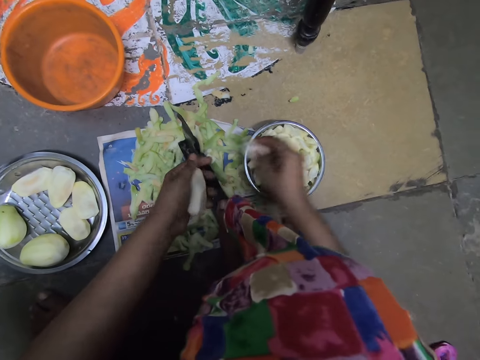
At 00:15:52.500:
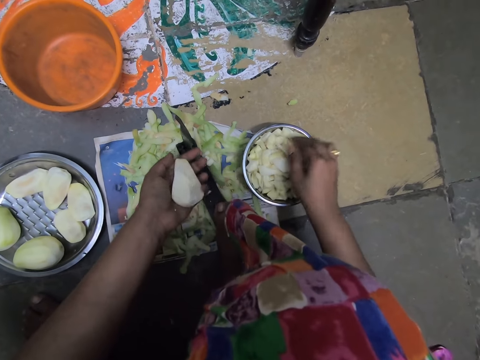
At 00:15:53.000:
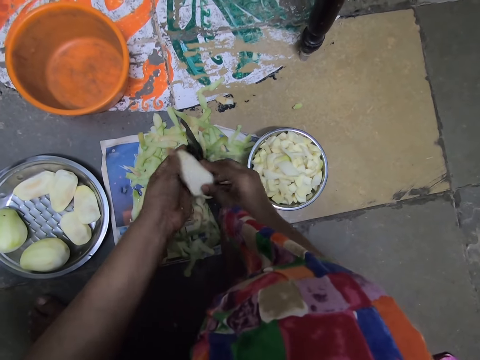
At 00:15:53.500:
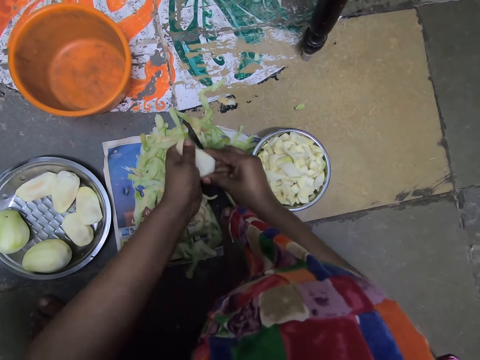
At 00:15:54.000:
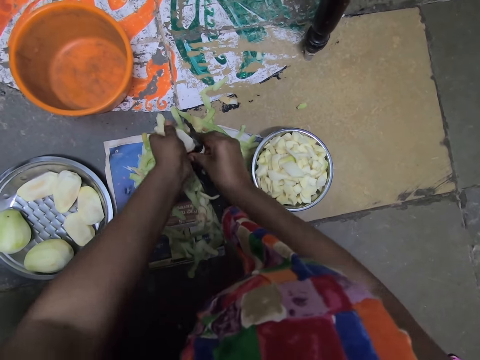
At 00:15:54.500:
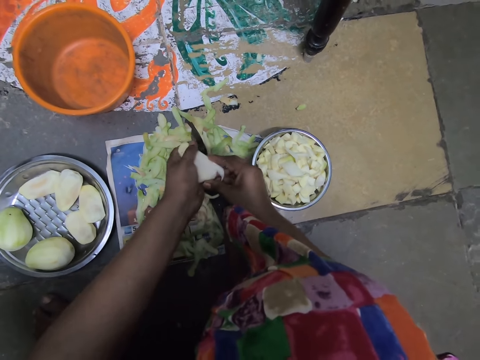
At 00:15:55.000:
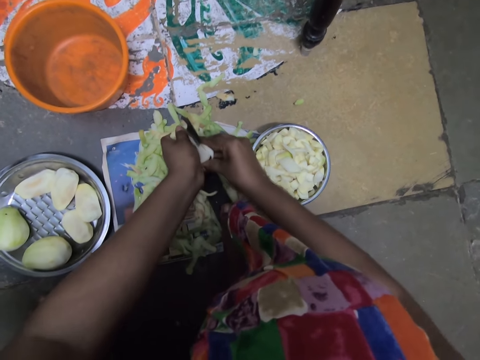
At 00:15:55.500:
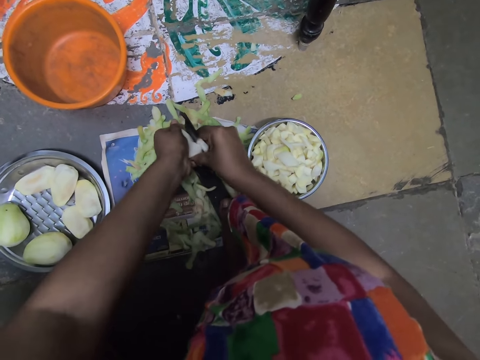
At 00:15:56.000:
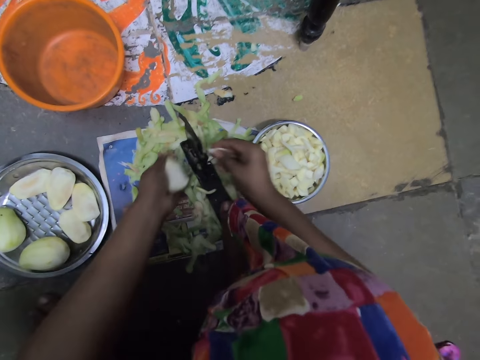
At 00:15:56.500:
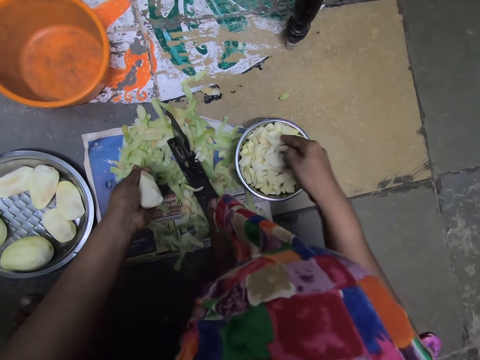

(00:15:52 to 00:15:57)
The camera wearer drops the potato chunks in her right hand in the bowl on the ground. She holds the potato in her left hand with both hands. She cuts the potato in her hands into chunks with the boti knife on the ground. She drops a potato chunk in her right hand in the bowl on the ground.

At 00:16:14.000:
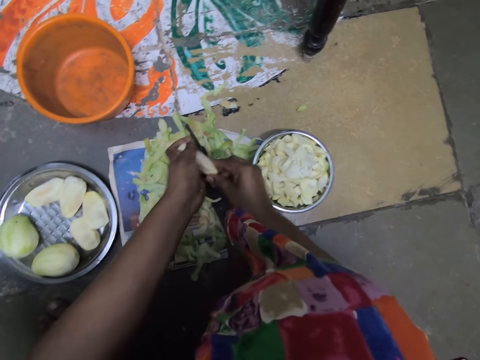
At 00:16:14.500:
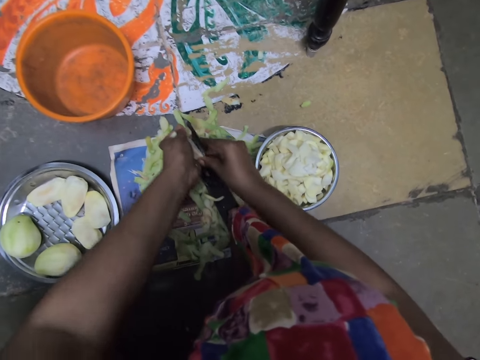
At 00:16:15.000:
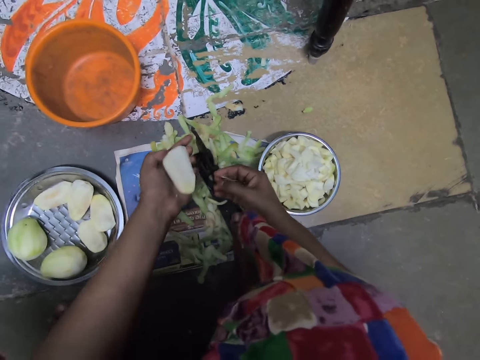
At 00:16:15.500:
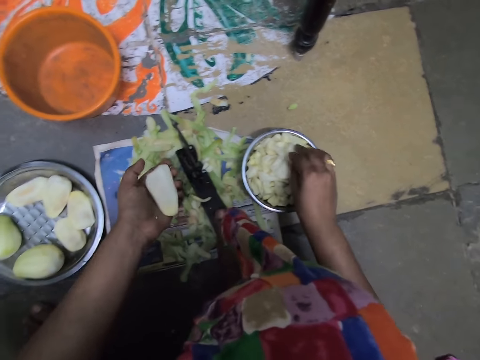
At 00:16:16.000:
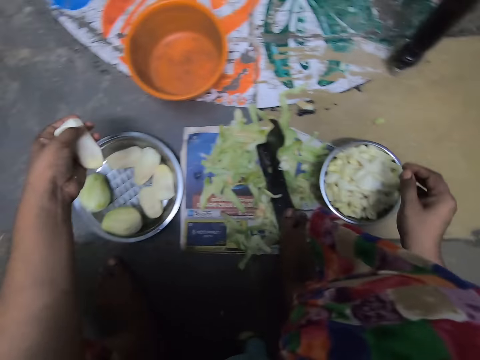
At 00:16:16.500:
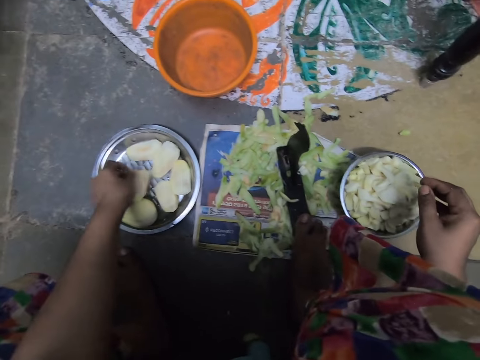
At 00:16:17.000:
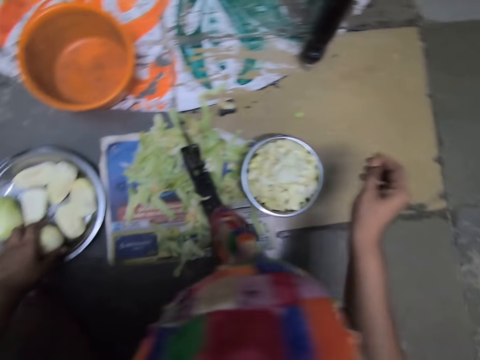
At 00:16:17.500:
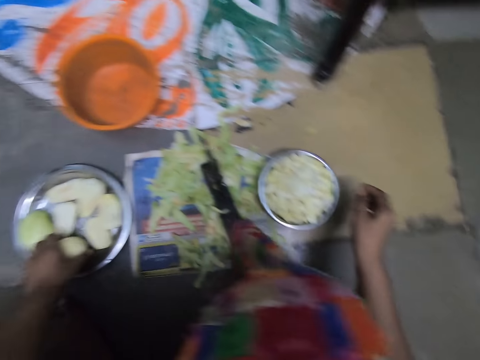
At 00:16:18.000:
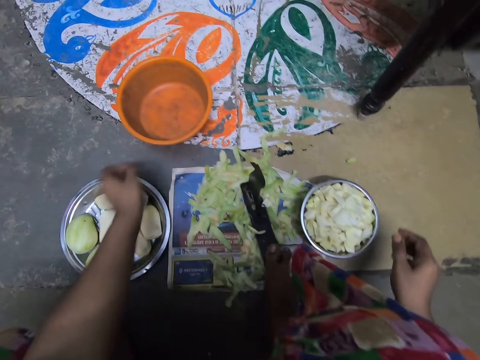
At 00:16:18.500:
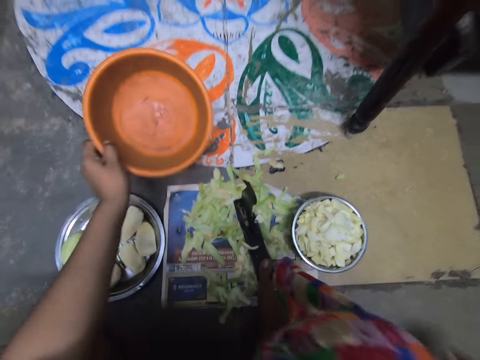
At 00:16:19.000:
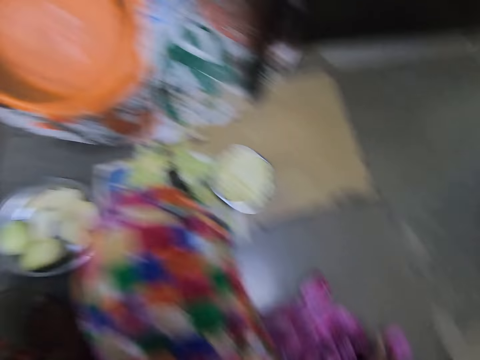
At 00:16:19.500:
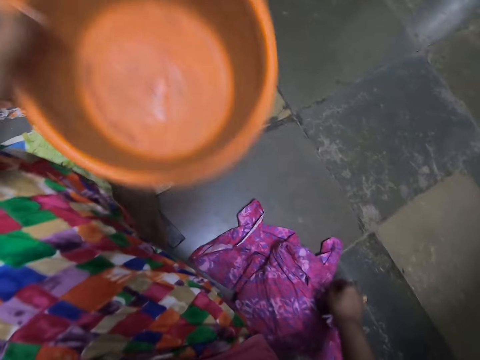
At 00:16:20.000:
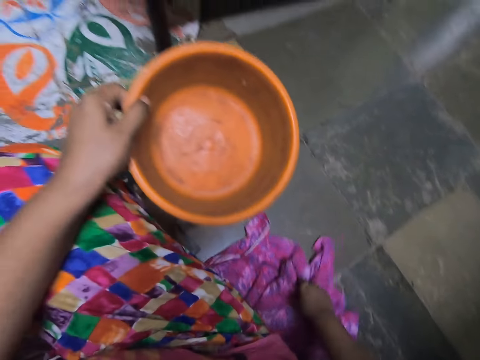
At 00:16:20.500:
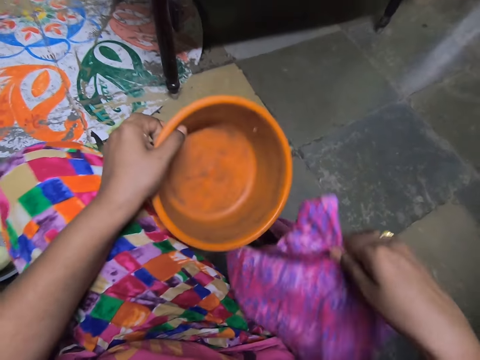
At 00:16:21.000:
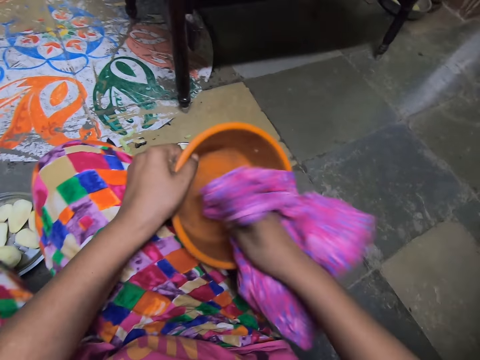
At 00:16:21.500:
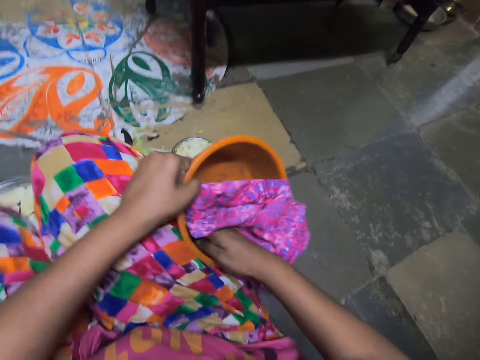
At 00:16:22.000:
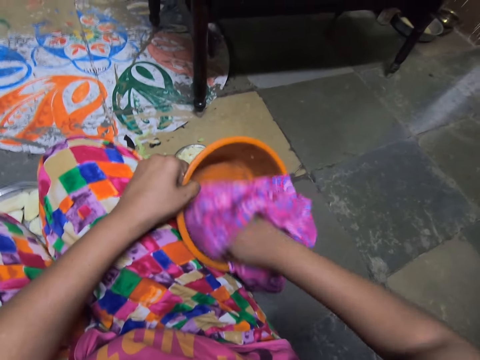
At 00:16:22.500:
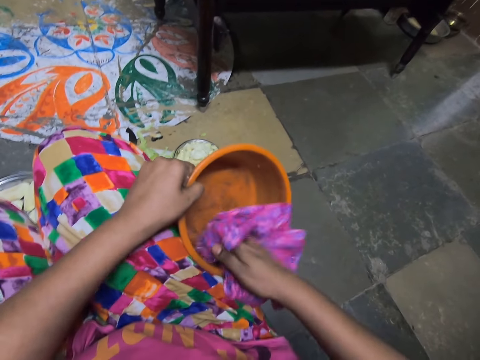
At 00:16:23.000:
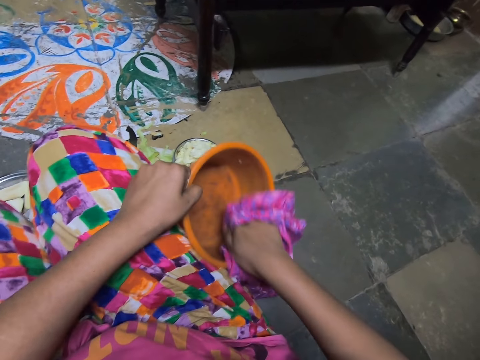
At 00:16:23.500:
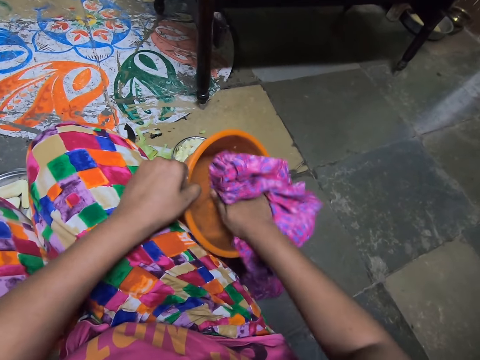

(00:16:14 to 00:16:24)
The camera wearer cuts the potato in her hands with the boti knife on the ground. She drops the potato chunks in her right hand in the bowl on the ground. She drops the potato in her left hand in the aluminum bowl on the ground. She adjusts the potato in the aluminum bowl with her left hand. She picks up the plastic bowl on the ground with her left hand. She picks up a cloth on the ground with her right hand. She cleans the plastic bowl in her left hand with the cloth in her right hand.

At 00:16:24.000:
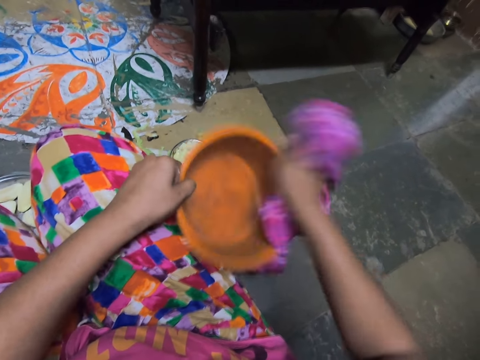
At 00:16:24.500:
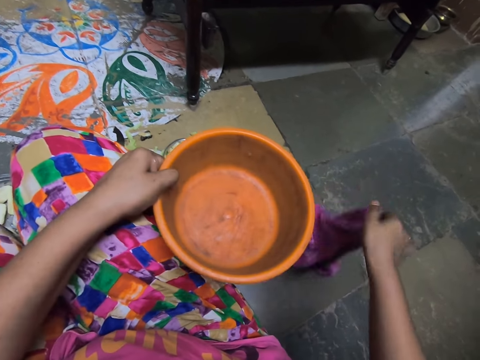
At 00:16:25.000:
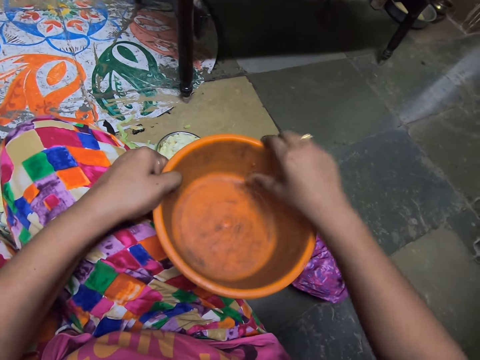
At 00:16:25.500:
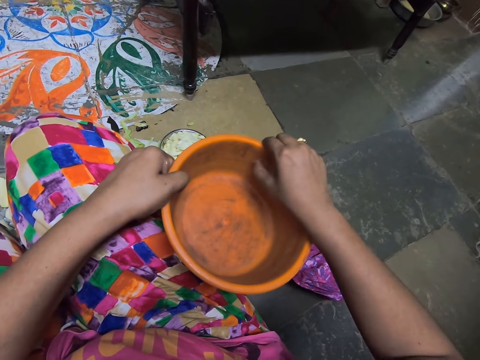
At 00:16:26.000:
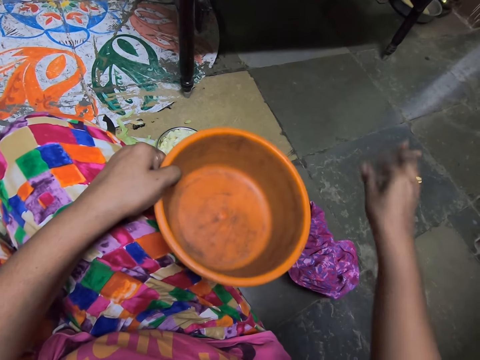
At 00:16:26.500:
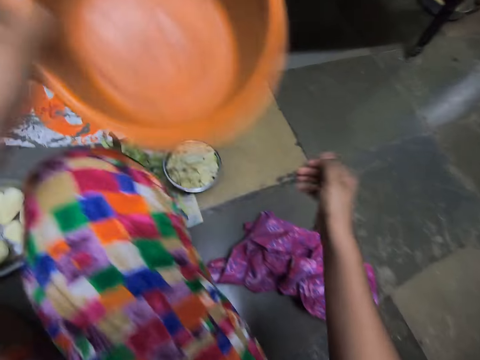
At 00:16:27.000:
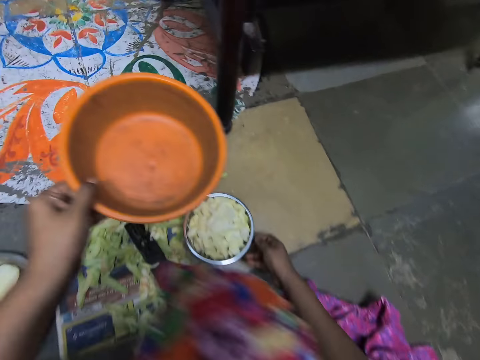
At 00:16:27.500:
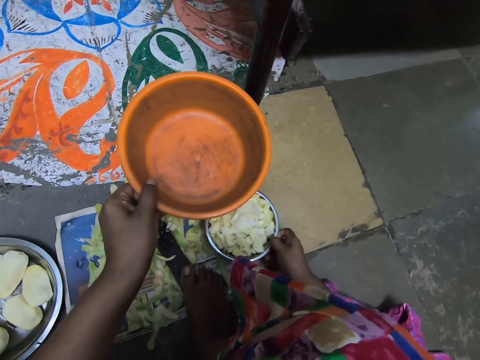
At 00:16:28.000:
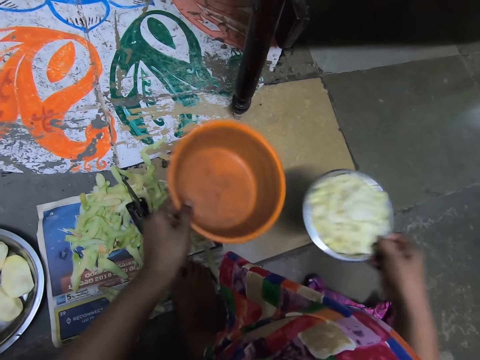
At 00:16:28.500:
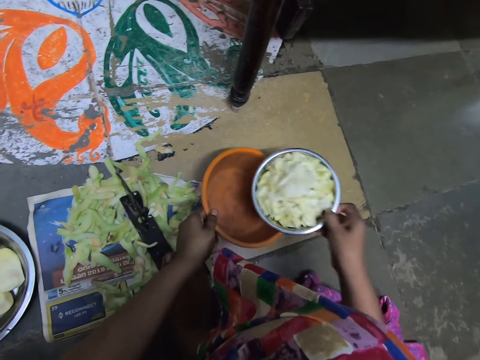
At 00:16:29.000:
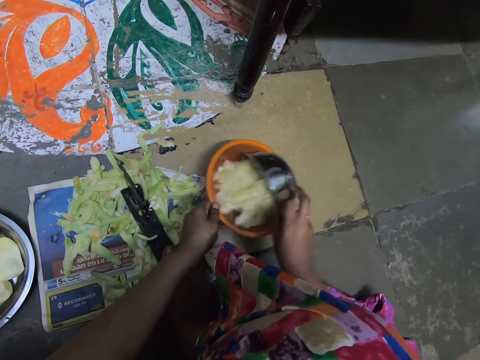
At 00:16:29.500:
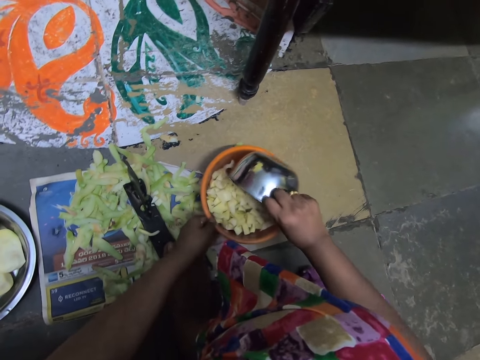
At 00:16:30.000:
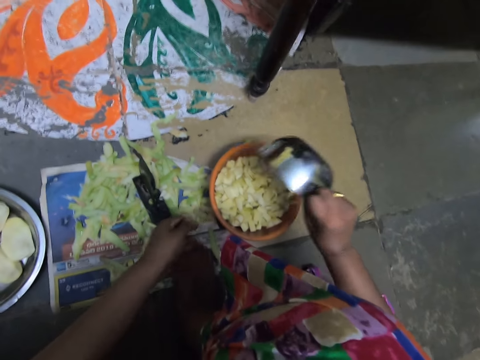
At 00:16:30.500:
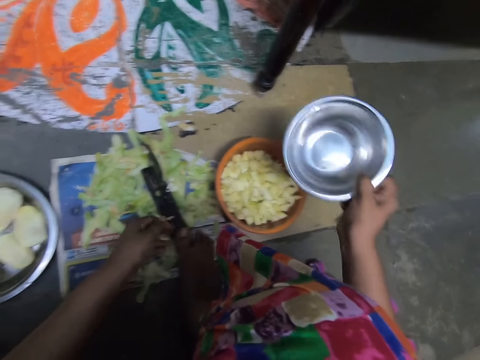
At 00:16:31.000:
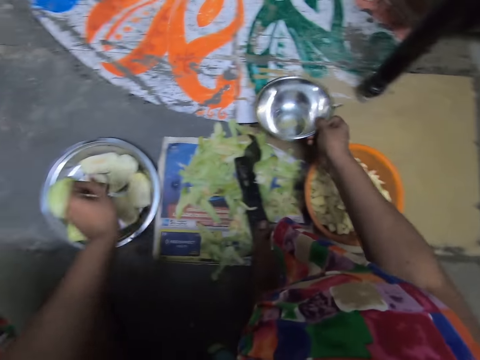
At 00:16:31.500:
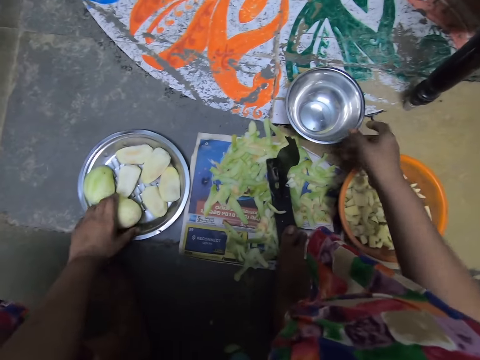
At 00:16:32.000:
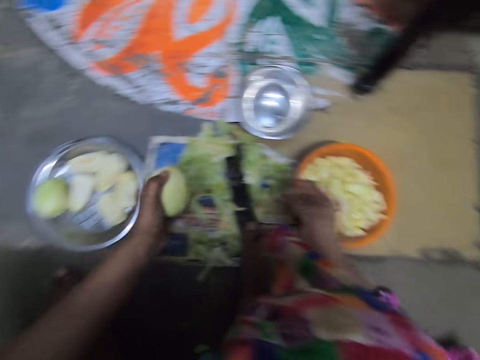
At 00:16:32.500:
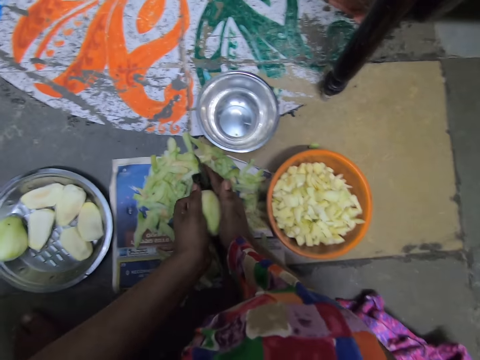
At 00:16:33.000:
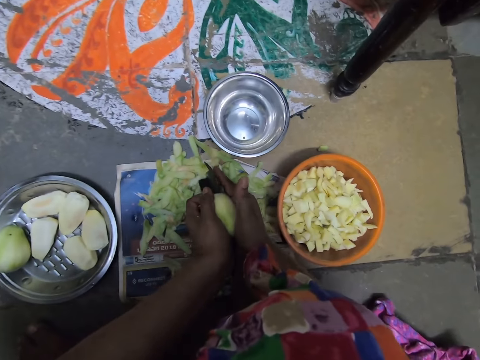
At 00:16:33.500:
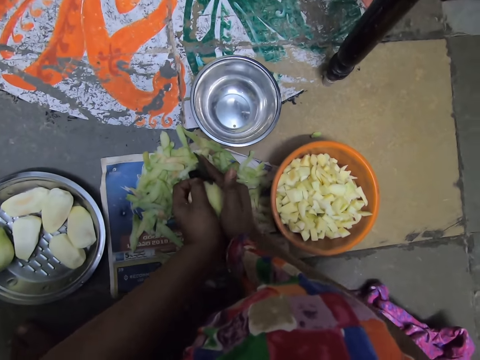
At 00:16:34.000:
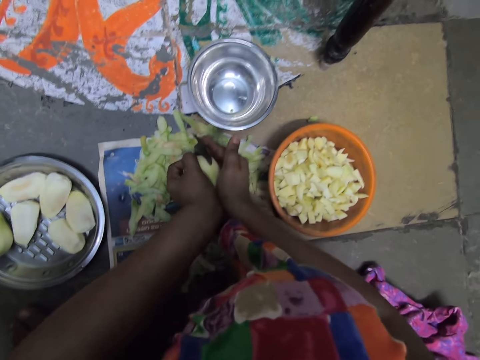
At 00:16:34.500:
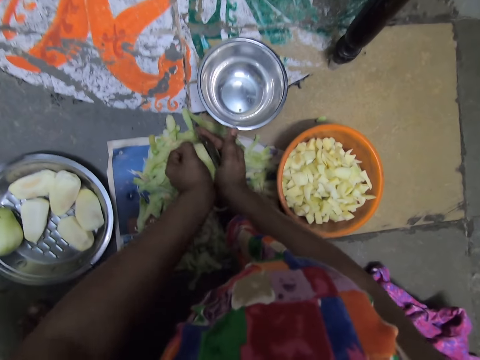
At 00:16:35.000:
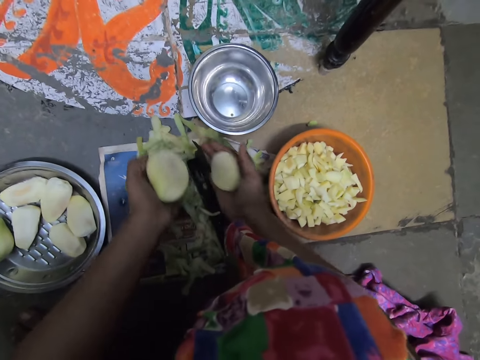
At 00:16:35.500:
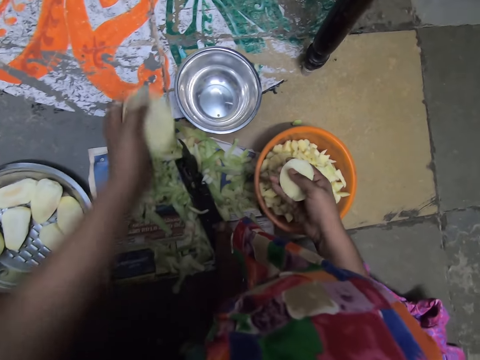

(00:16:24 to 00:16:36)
The camera wearer drops the cloth in her right hand on the ground. She cleans the plastic bowl in her left hand with her right hand. She picks up the bowl of potato chunks on the ground with her right hand. She lowers the plastic bowl in her left hand to the ground. She pours the potato chunks from the bowl in her right hand into the plastic bowl in her left hand. She drops the bowl in her right hand on the ground. She picks up a potato in the aluminum bowl on the ground with her left hand. She holds the potato in her left hand with both hands and cuts the potato in her hands with the boti knife on the ground.
